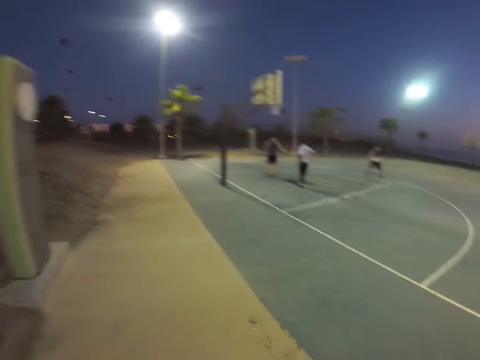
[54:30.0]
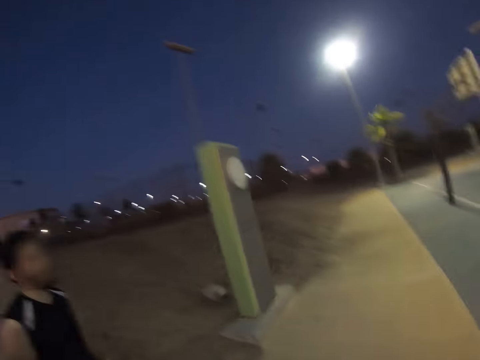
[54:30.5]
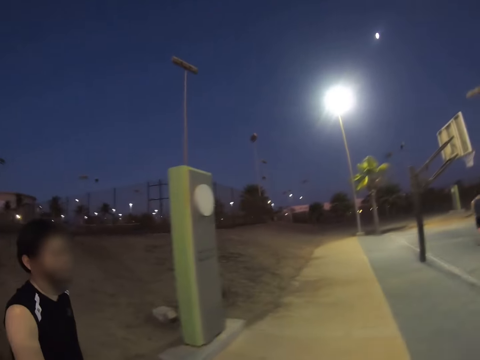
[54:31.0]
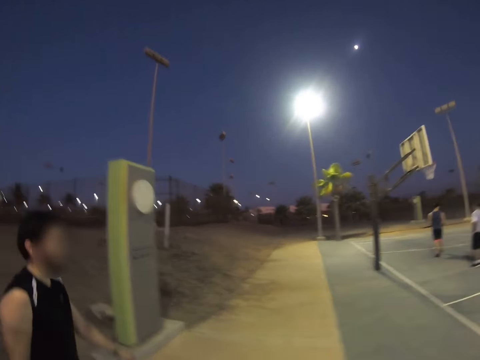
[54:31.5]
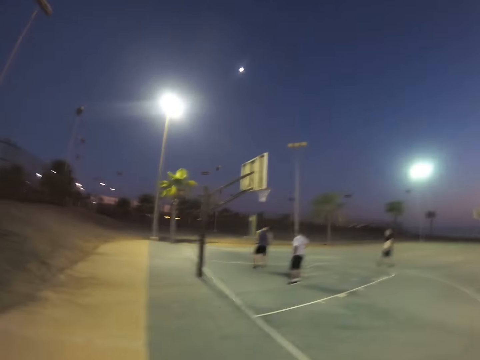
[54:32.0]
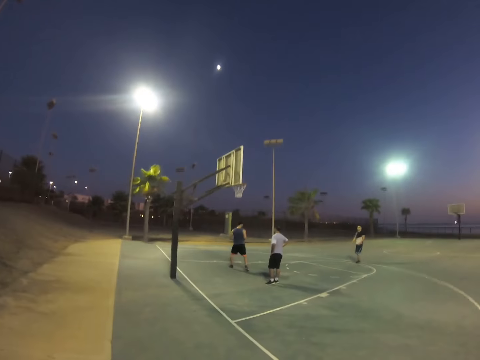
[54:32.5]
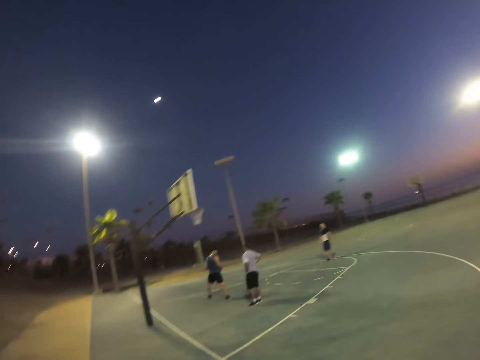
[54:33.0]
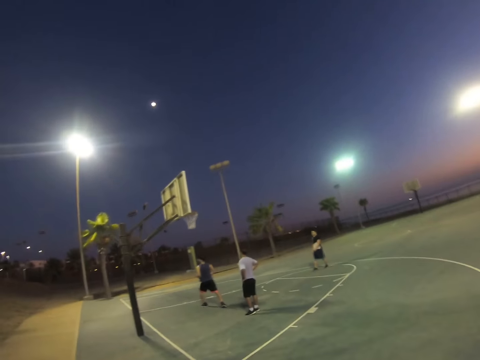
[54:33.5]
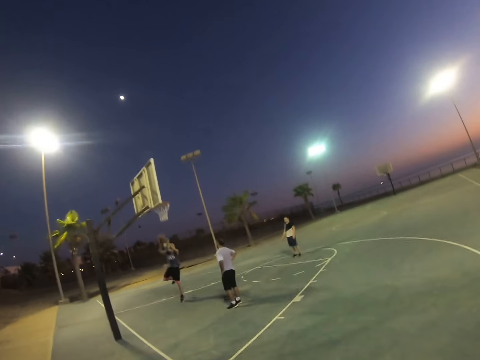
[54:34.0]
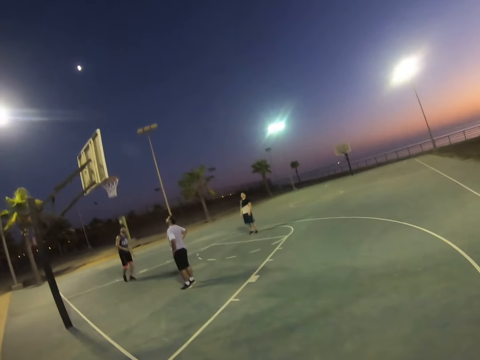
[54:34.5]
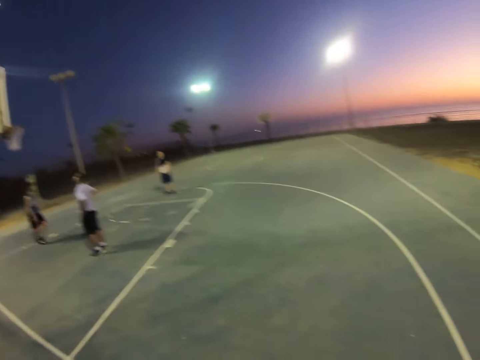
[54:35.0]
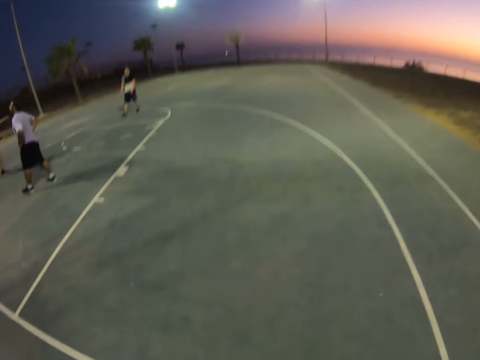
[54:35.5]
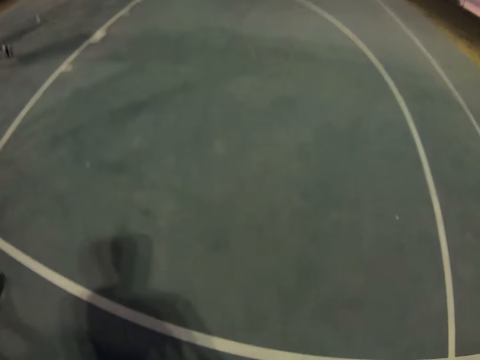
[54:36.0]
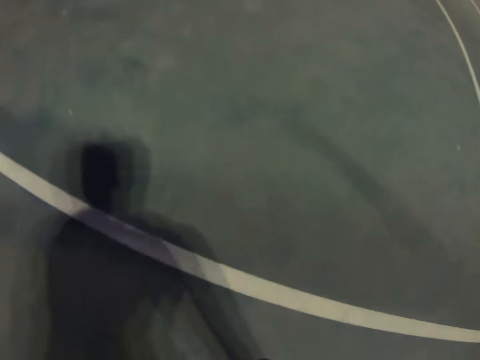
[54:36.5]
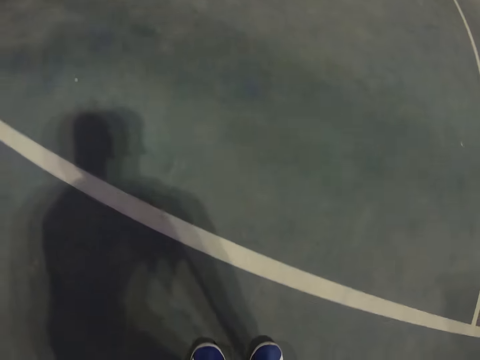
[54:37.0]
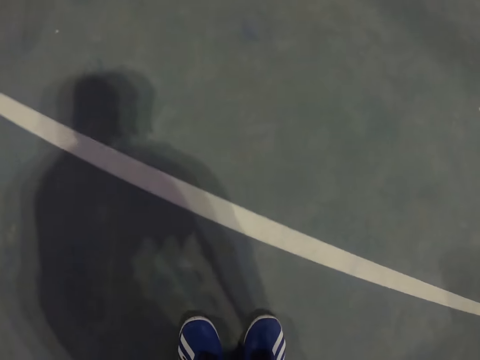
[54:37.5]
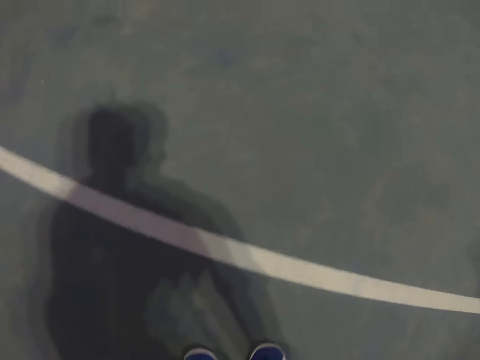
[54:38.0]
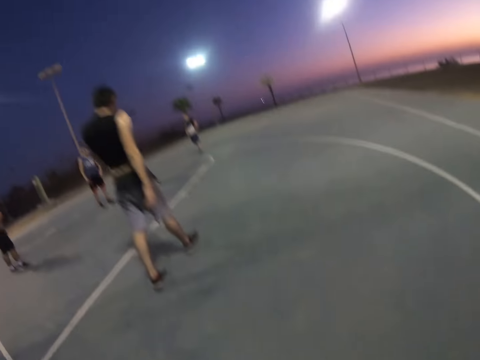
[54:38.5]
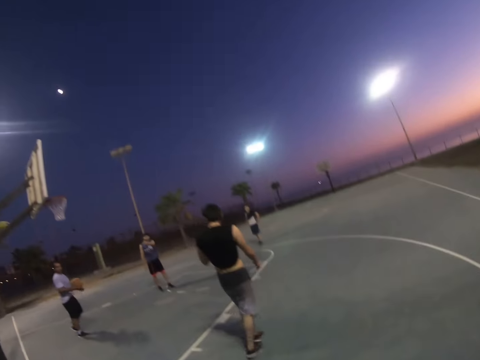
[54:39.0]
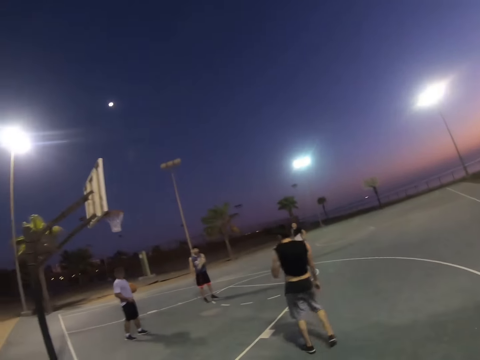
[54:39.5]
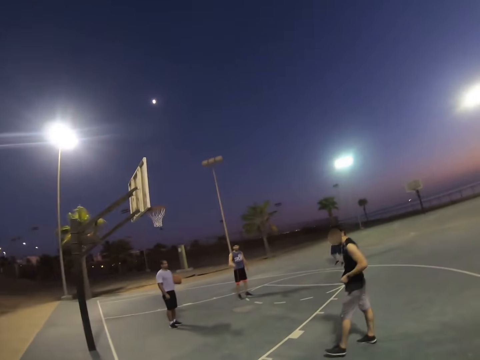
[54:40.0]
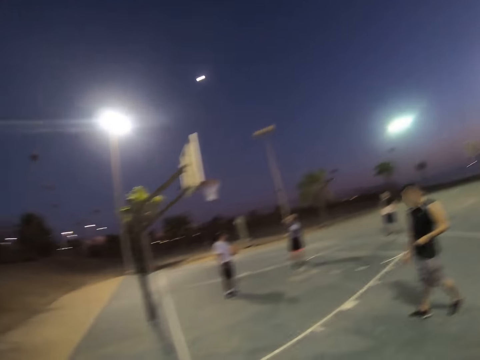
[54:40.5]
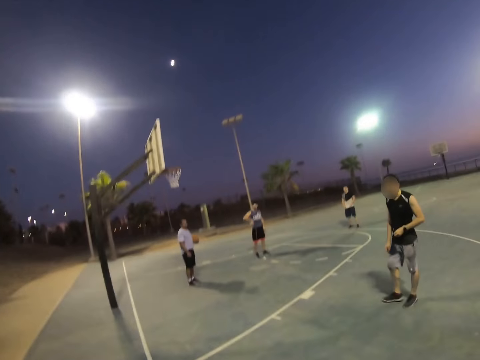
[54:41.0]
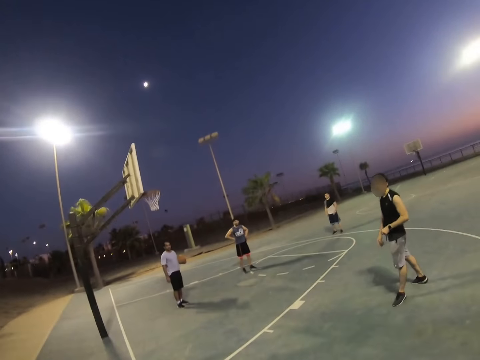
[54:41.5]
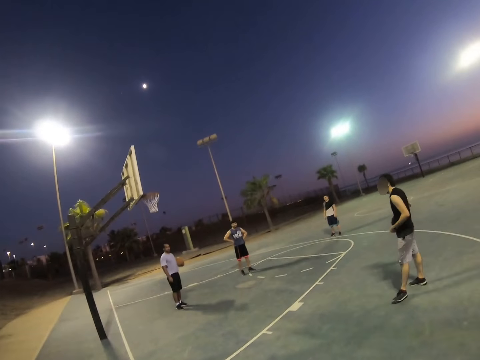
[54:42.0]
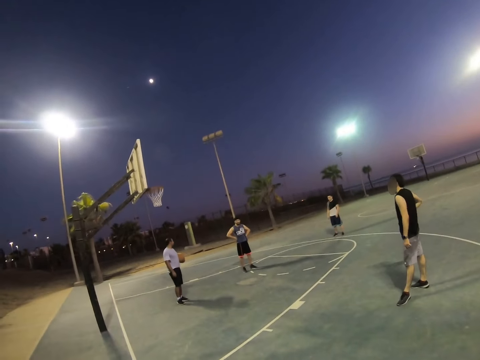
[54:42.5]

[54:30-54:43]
The camera wearer walks around. They look down on the field. They bend down. They look around.

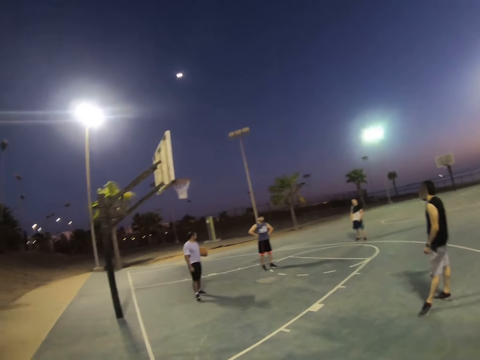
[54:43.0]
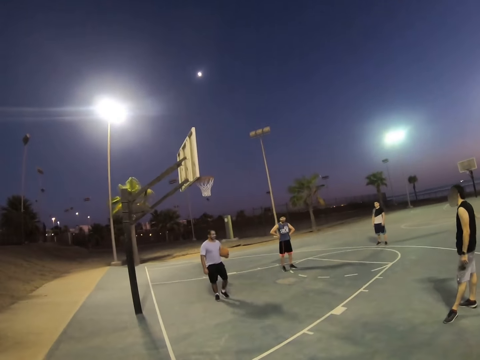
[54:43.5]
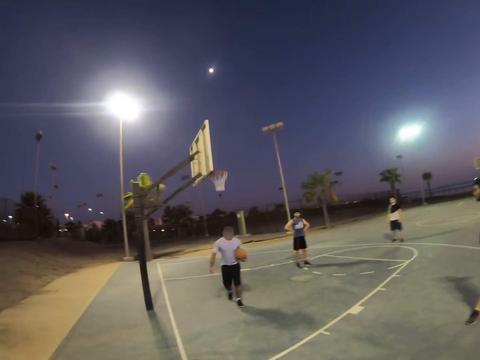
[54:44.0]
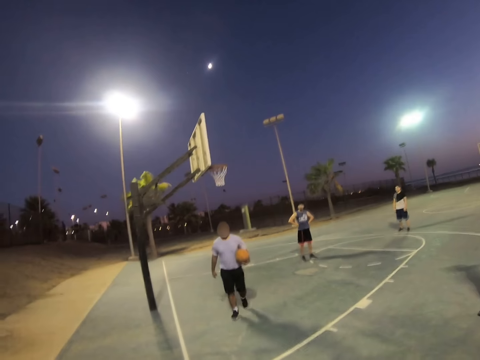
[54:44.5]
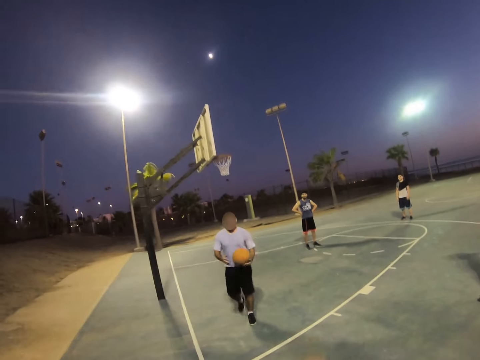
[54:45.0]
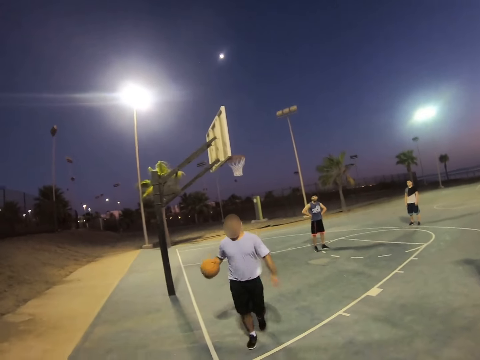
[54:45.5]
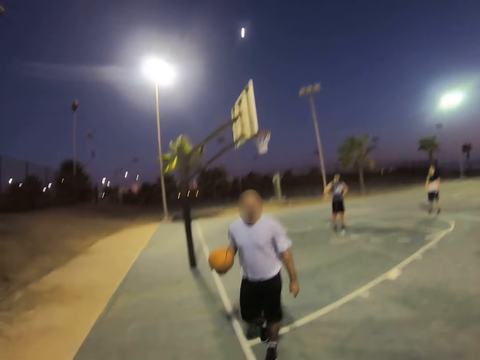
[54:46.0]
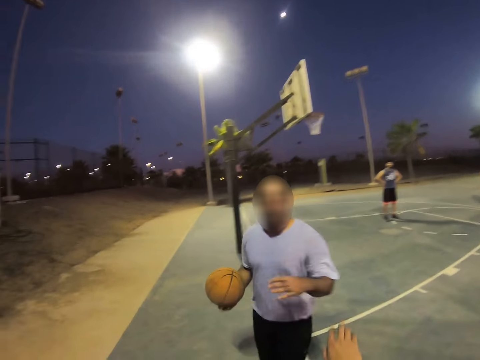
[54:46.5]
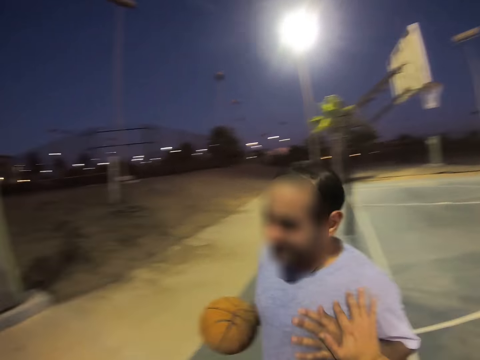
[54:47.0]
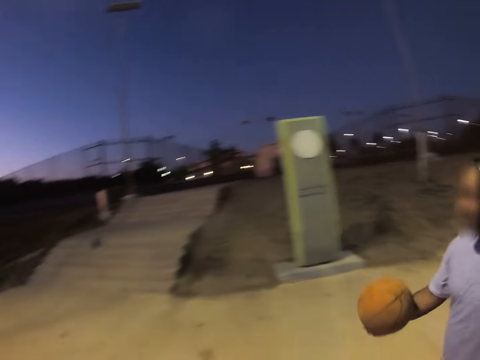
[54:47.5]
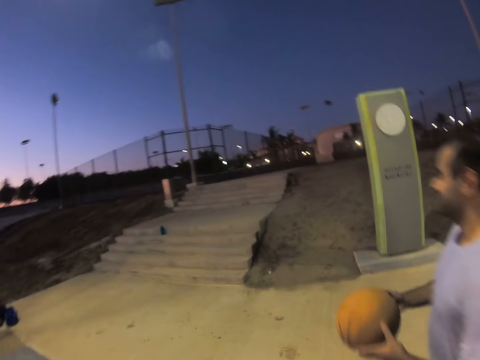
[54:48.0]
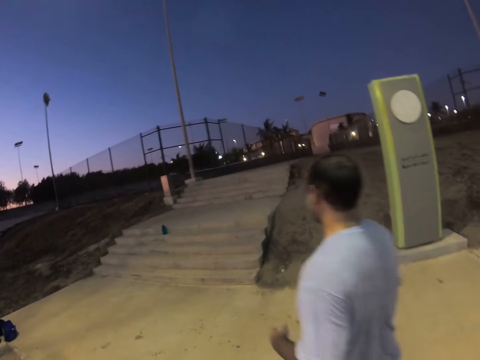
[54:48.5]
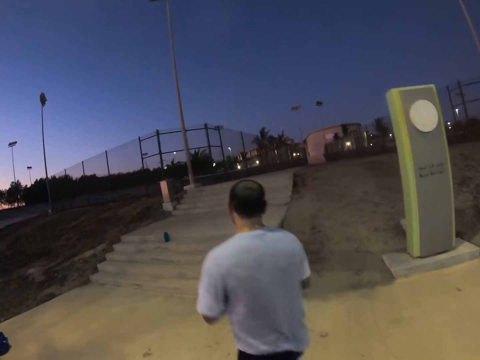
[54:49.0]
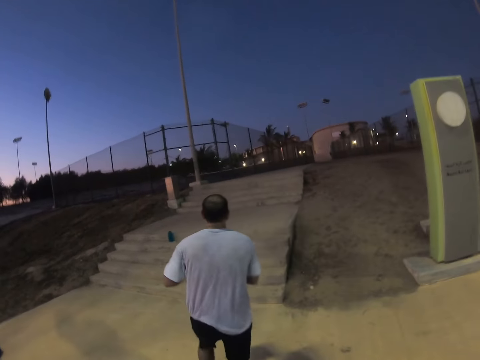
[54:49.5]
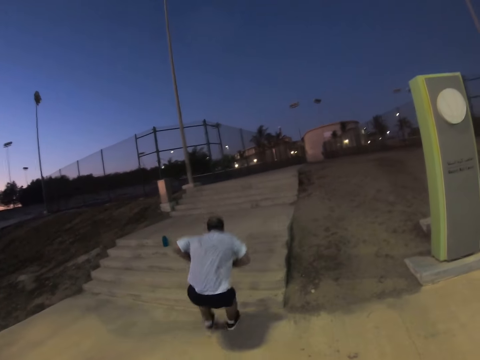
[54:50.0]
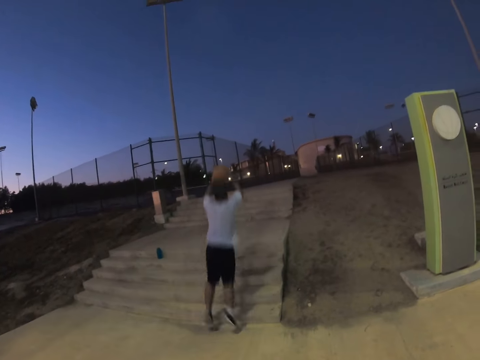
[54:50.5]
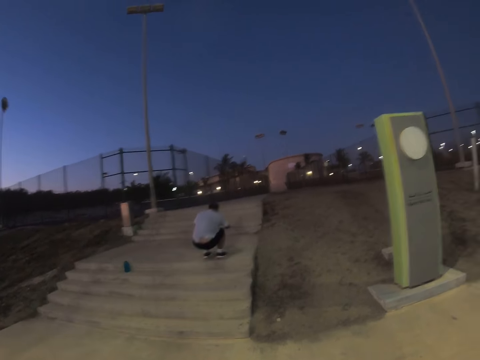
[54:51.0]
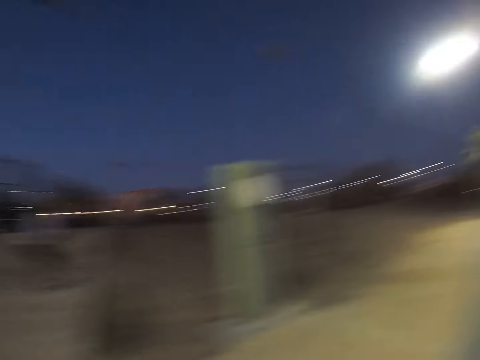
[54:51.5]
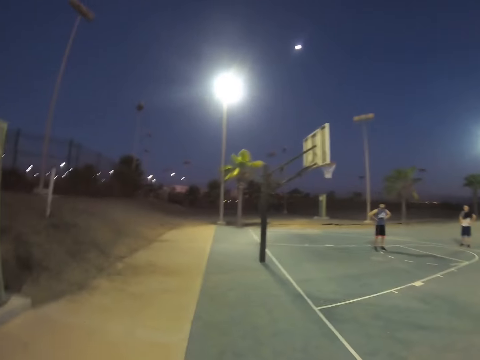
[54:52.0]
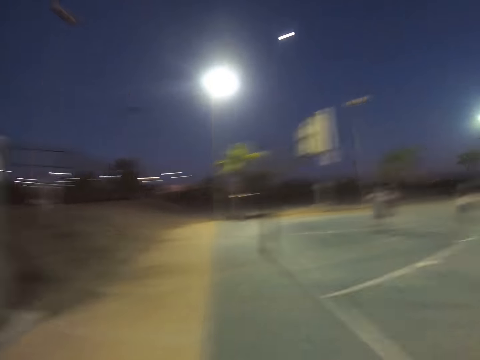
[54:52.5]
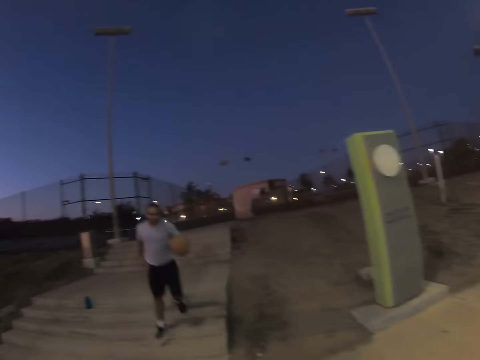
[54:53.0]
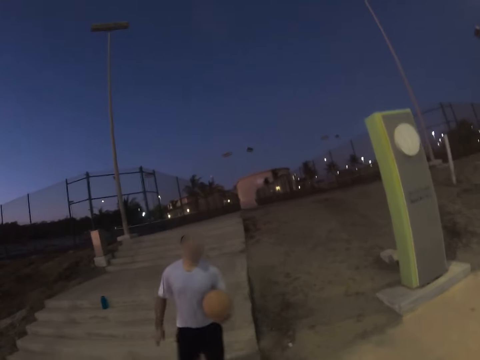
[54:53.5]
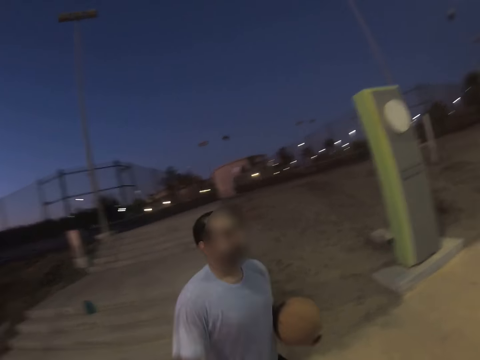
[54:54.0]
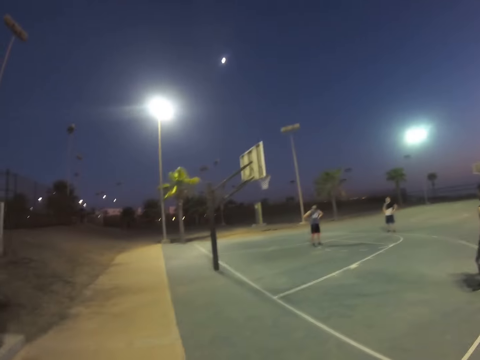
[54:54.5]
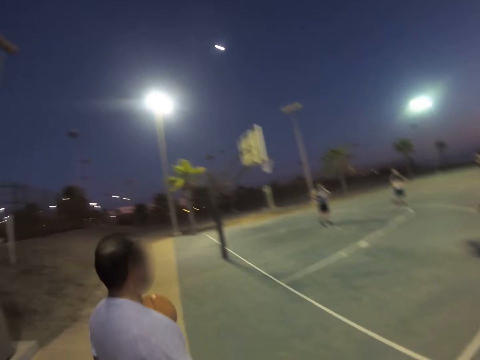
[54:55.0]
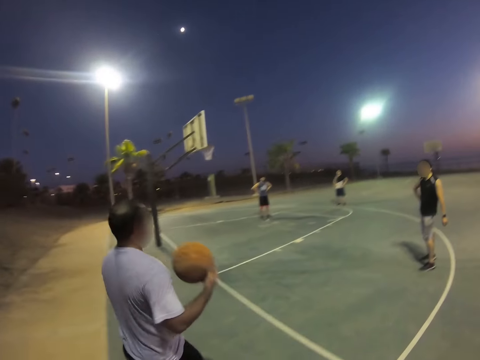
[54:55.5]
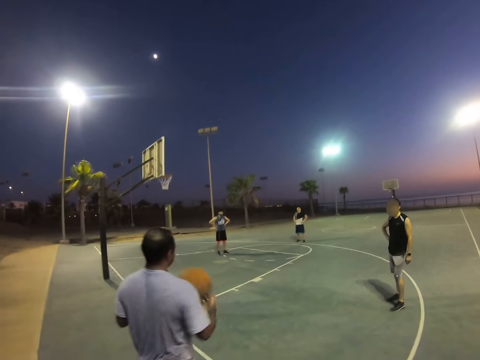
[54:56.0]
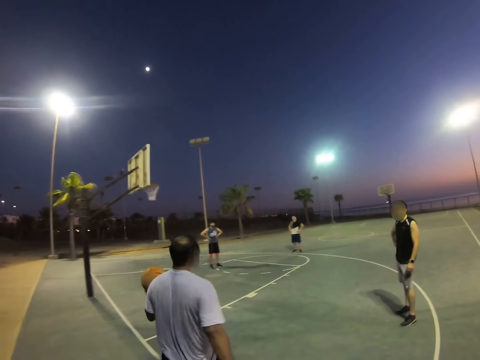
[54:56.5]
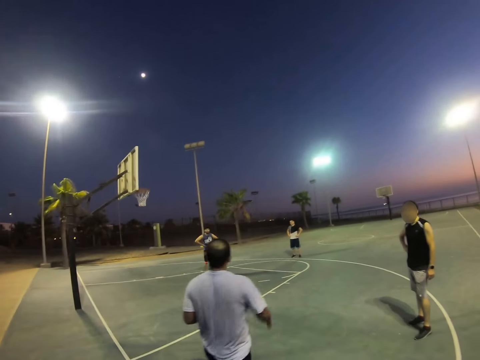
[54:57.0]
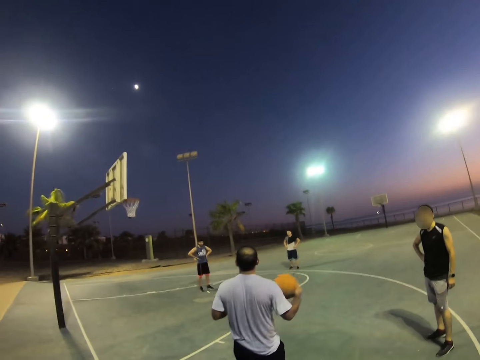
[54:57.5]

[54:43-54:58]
The camera wearer moves their hands. A man comes with a ball on his hands. The camera wearer touches the man. The man talks to a person and walks around. The camera wearer looks around. The man holds the ball and jumps on the stairs. The camera wearer looks around. The man walks around. He walks around again. The camera wearer holds the ball and looks around. The man comes with the ball on his hand.
